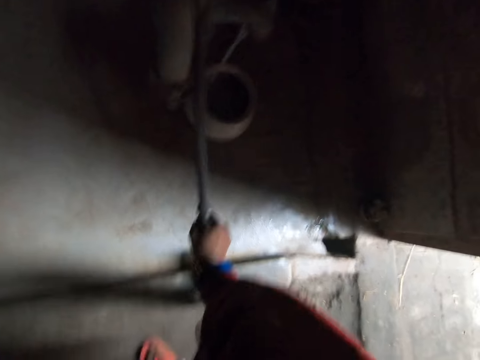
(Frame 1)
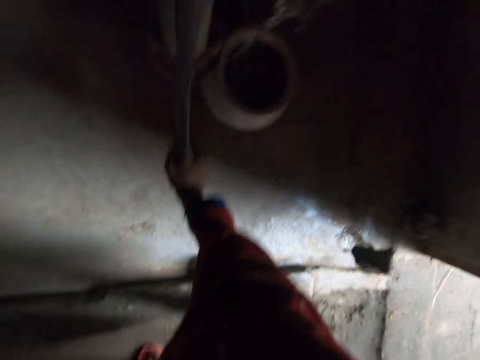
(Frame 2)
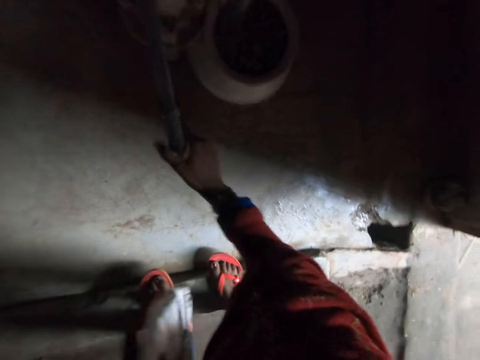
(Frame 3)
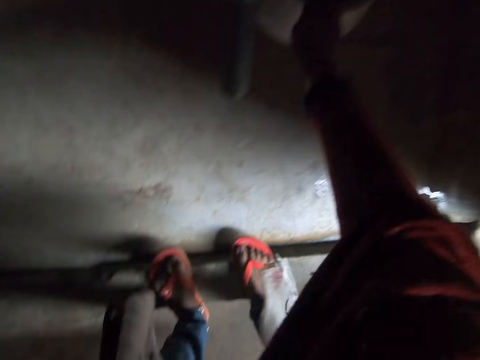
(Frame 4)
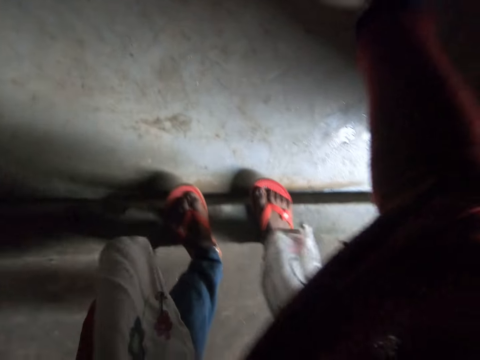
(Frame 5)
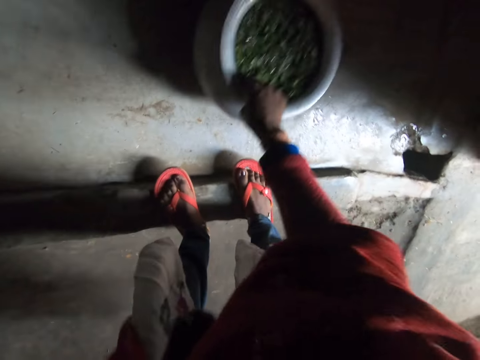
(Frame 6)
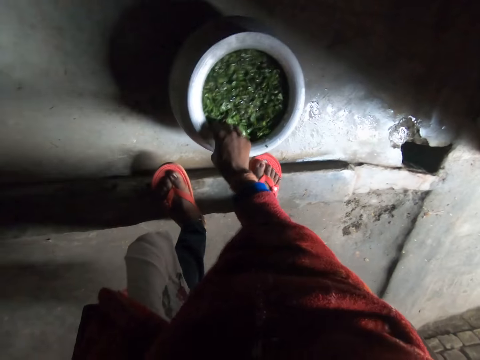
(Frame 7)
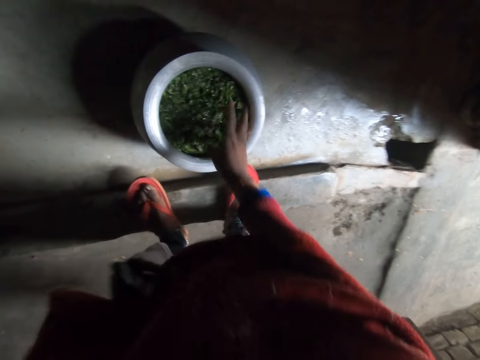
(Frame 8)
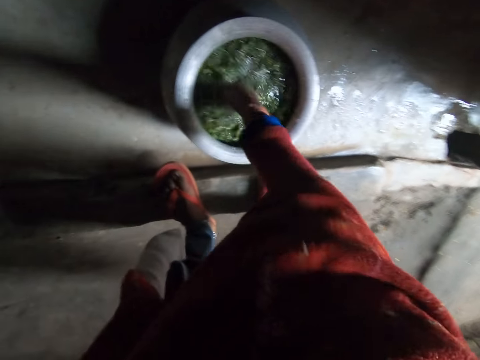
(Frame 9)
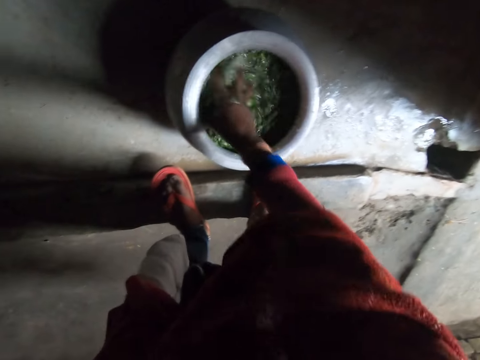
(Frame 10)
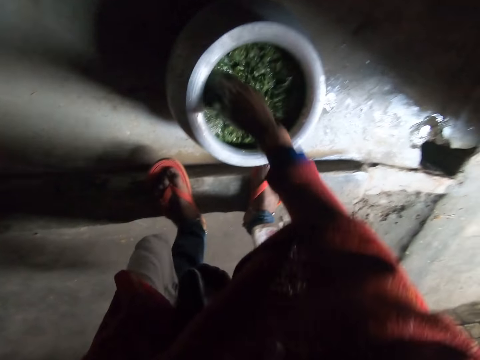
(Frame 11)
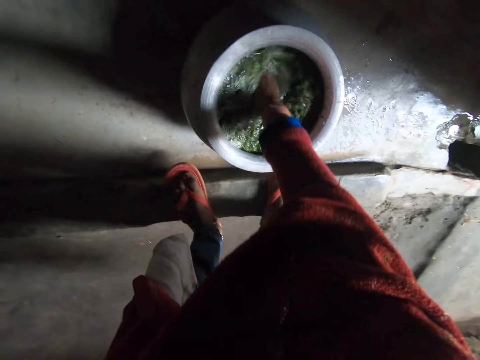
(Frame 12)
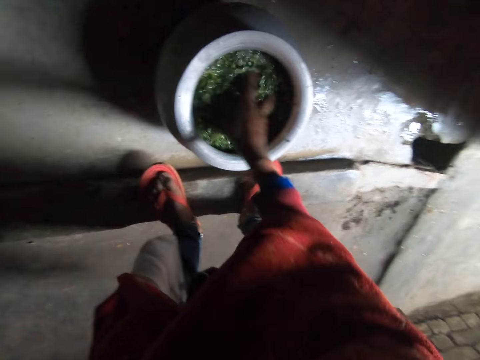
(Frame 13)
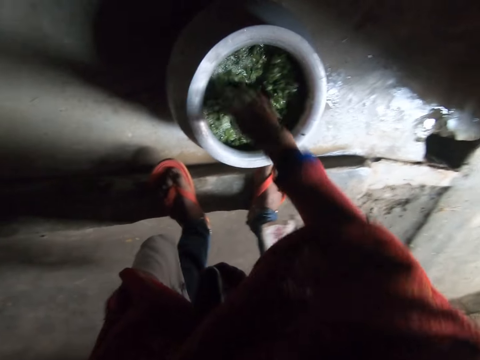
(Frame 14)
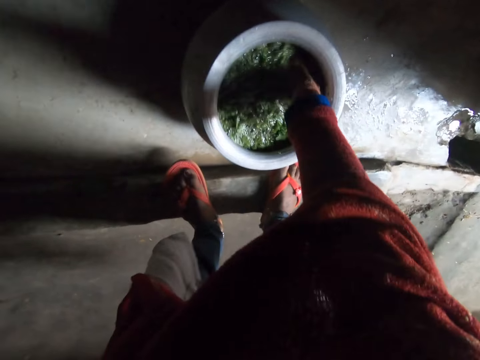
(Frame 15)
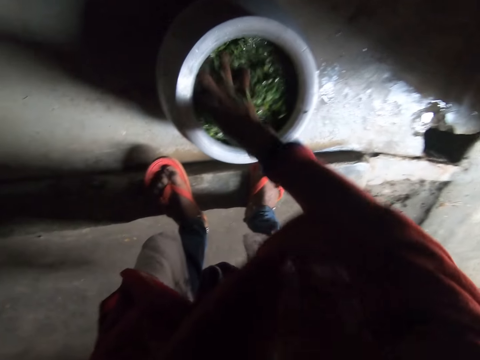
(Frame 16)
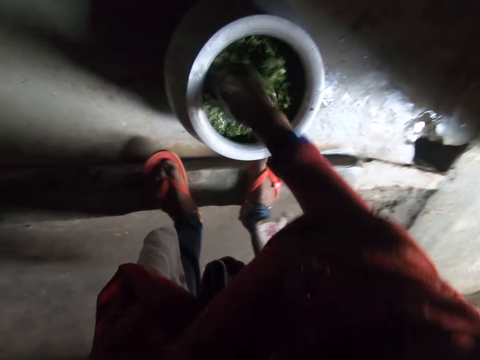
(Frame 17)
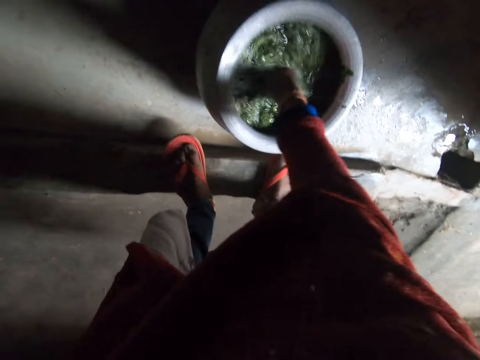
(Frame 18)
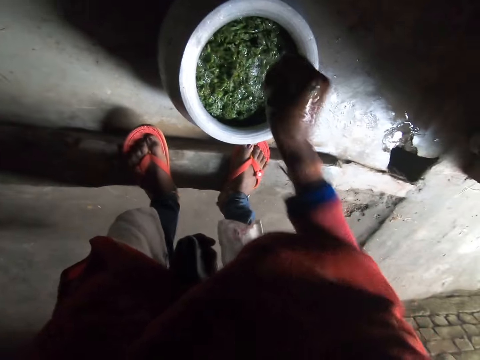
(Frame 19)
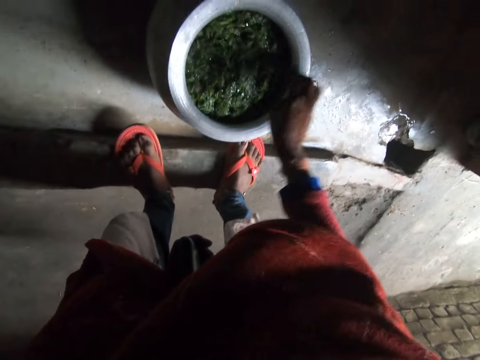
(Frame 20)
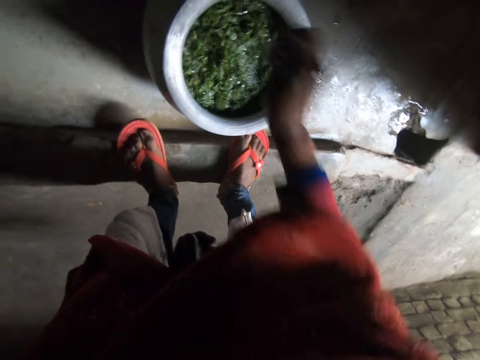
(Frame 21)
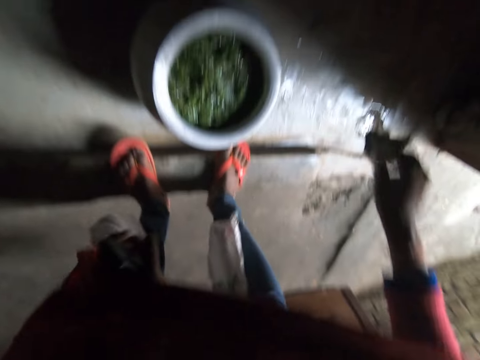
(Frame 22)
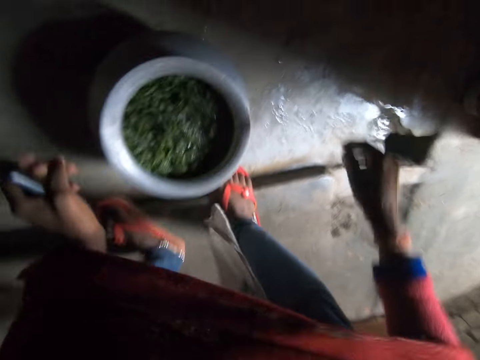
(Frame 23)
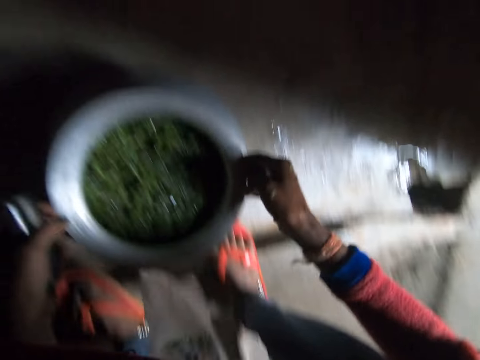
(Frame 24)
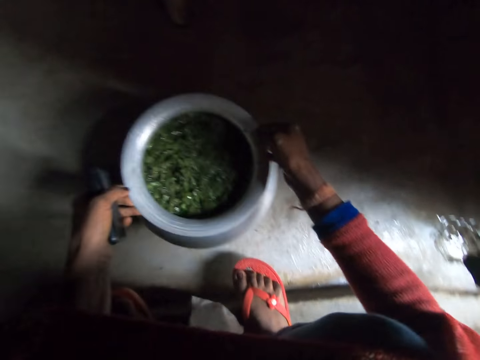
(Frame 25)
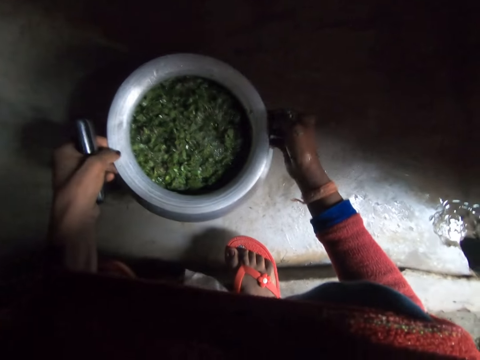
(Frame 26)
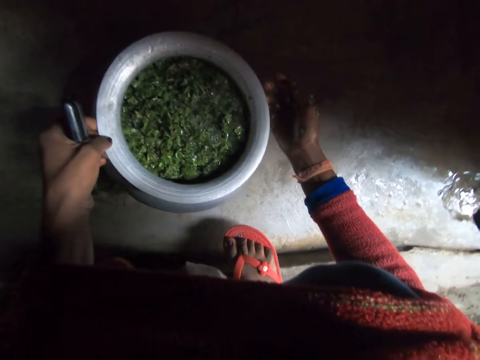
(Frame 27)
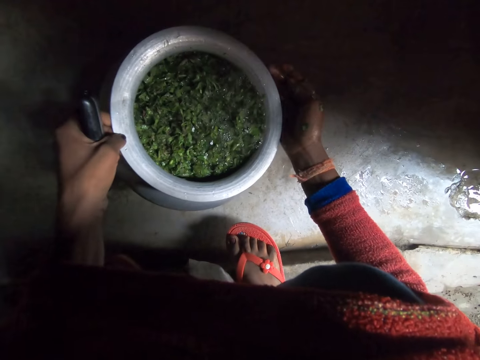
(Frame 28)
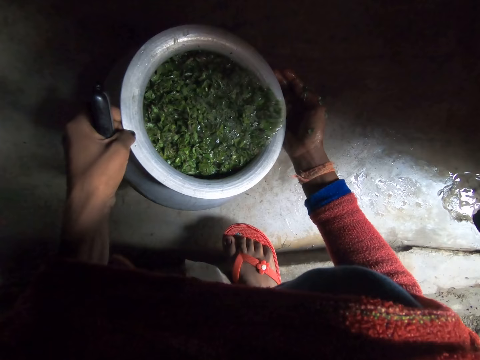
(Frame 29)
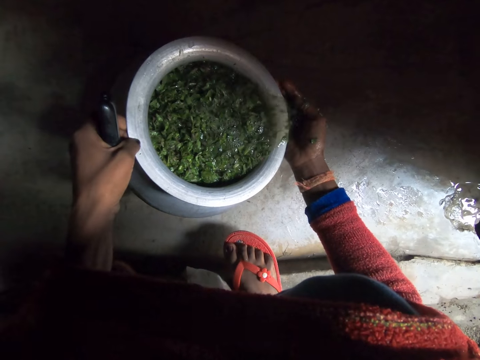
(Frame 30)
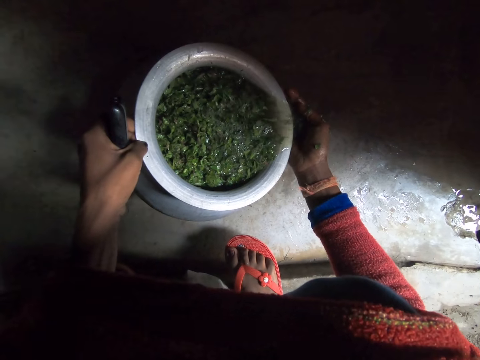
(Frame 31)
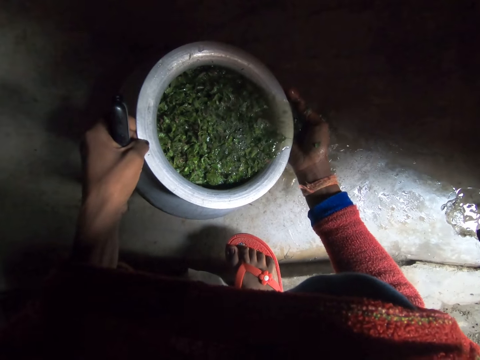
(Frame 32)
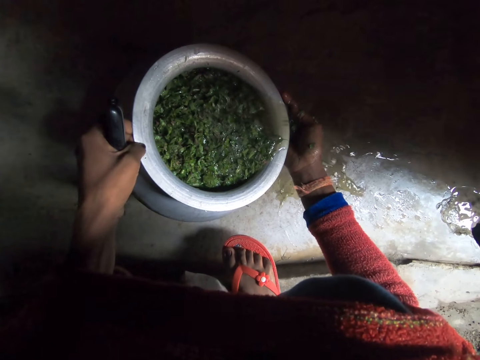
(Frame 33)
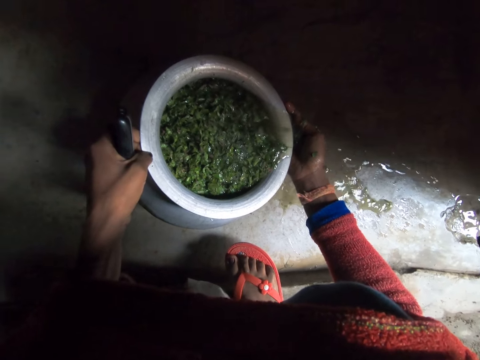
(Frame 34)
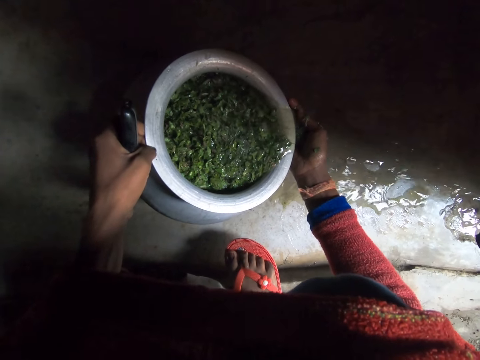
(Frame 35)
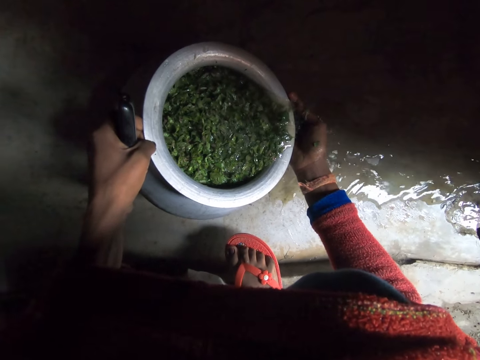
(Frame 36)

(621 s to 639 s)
The camera wearer moves the pot with the right hand. They converse. They wash the vegetable or greens with both hands. They converse. They pick up the greens and put the greens in the pot. They converse. They move the pot with both hands. They bend the pot with the left hand. They place the right hand under the rim of the pot. They pour water out of the pot.

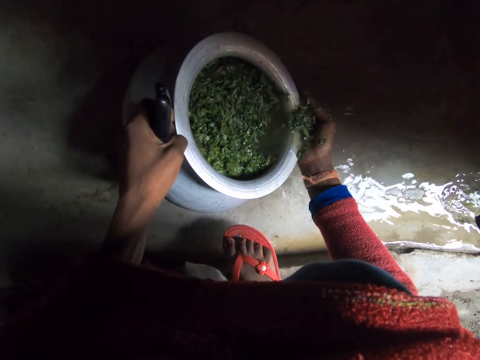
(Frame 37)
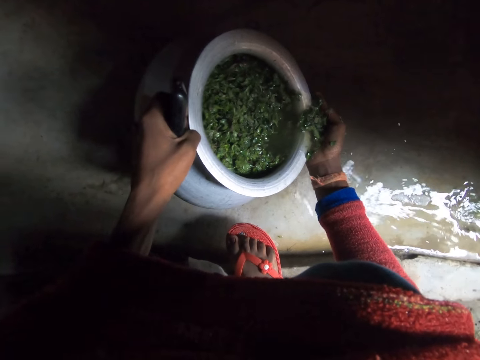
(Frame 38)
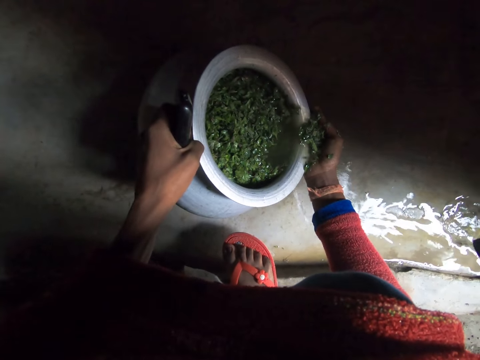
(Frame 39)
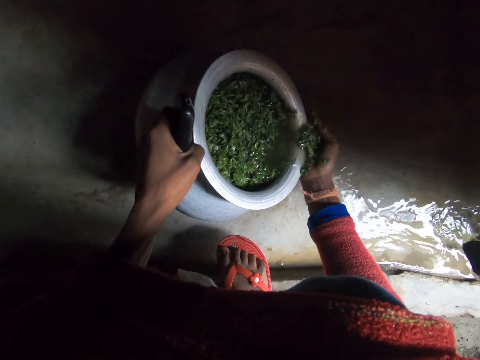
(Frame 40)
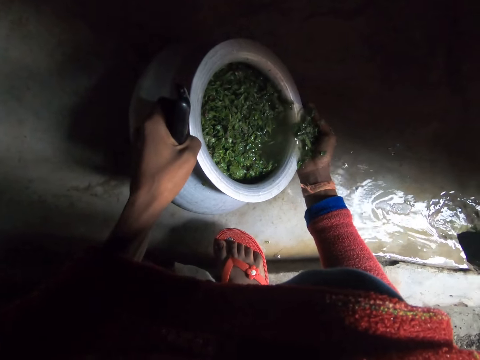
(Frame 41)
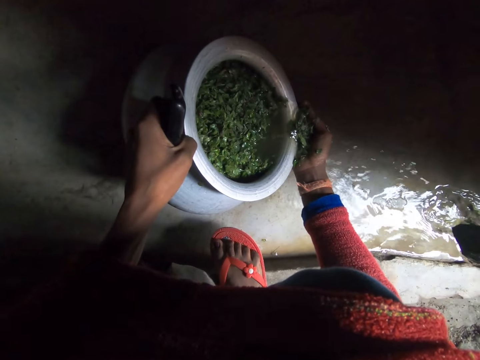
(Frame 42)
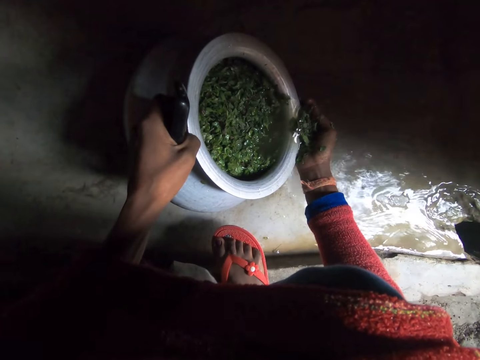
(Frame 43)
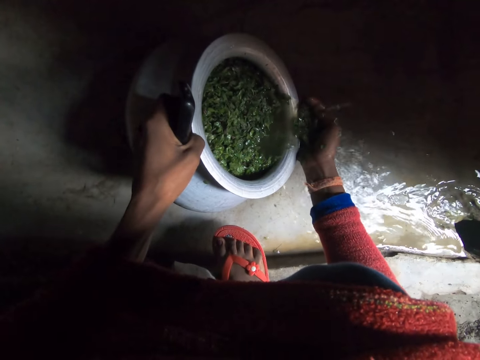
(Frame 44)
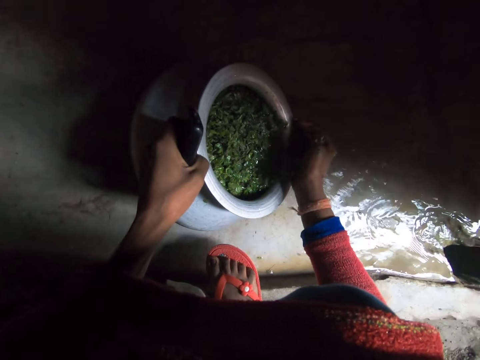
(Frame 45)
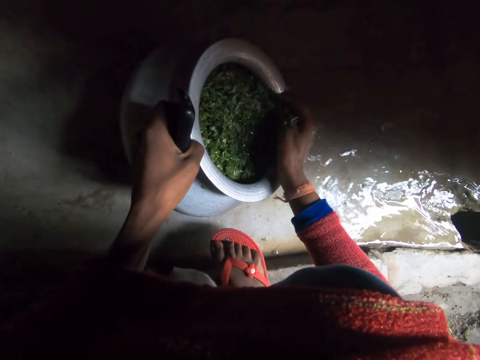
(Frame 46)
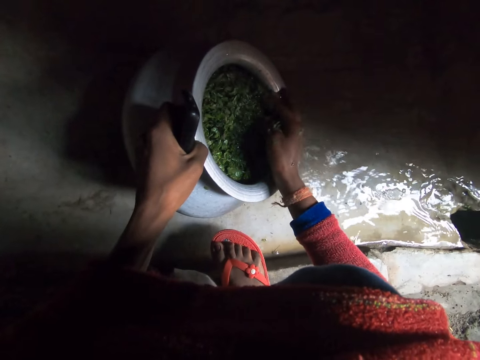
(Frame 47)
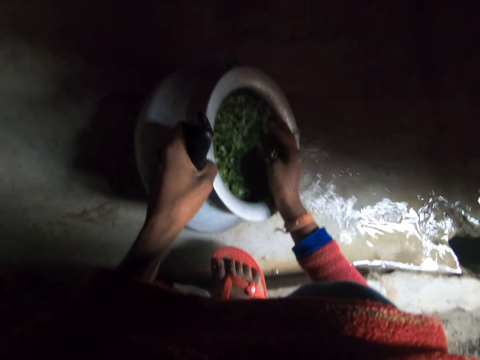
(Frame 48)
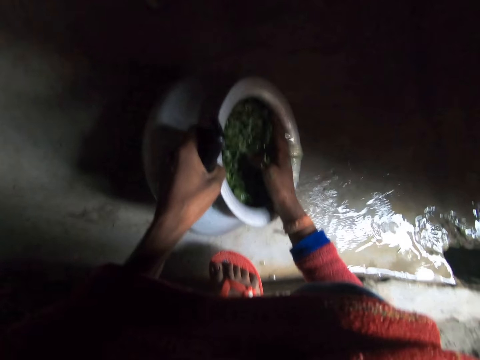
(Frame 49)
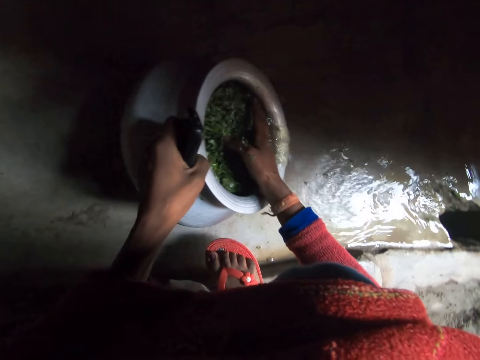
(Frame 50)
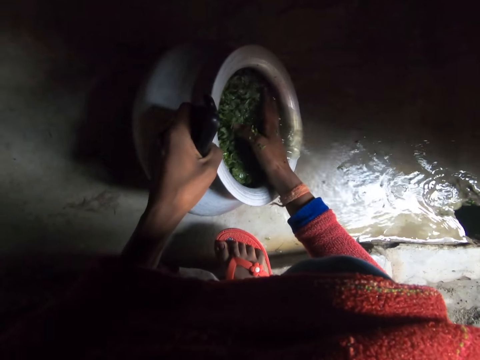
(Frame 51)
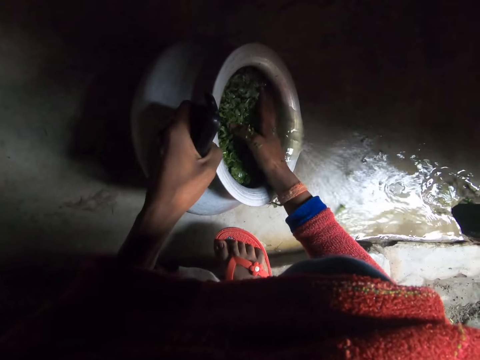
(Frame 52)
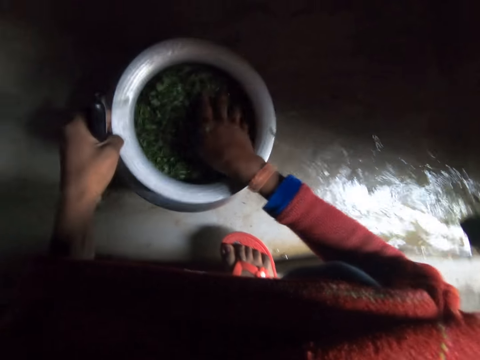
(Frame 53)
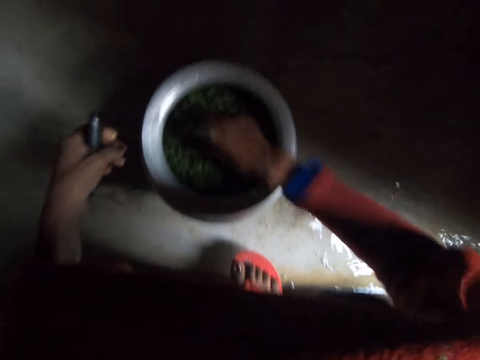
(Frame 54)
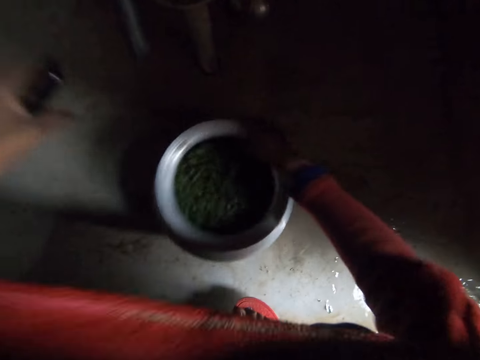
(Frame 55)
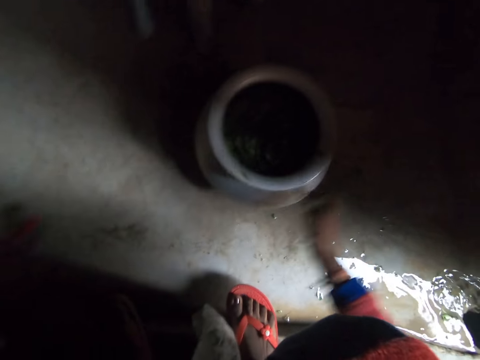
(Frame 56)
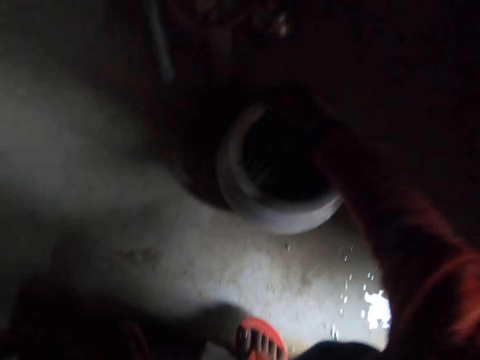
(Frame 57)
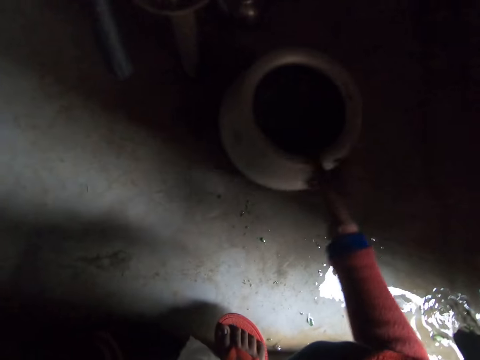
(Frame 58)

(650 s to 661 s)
The camera wearer converses repeatedly. They move the right hand a little bit into the pot. They put the pot on the floor with the left hand. They remove the right hand from the pot. They shake the hand. They move the pot close to the hand water pot with the right hand.
